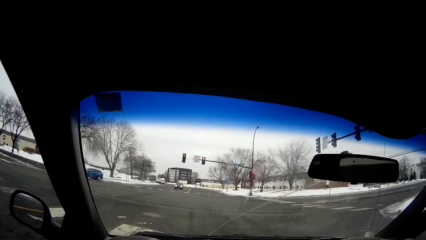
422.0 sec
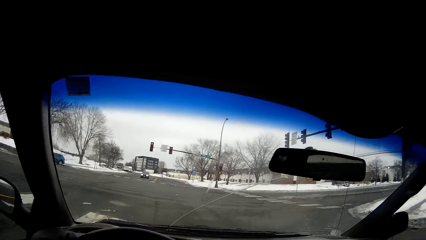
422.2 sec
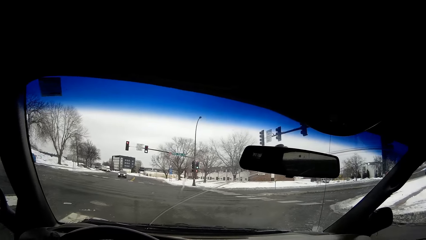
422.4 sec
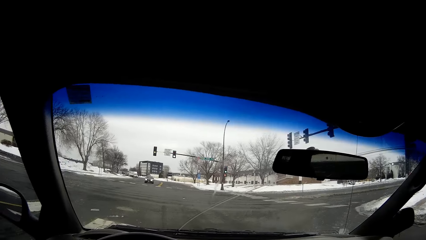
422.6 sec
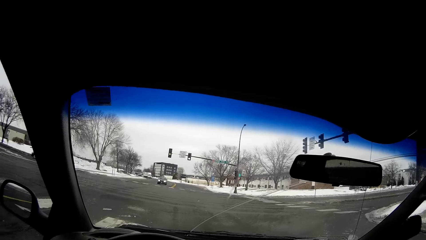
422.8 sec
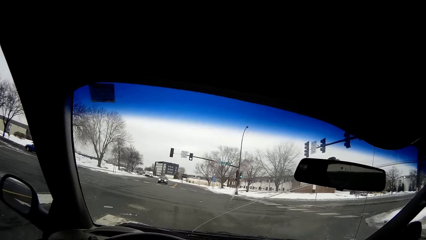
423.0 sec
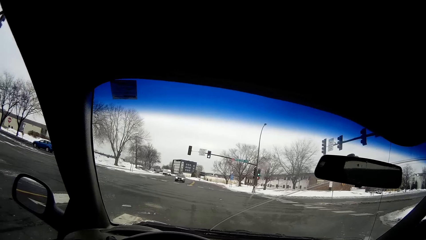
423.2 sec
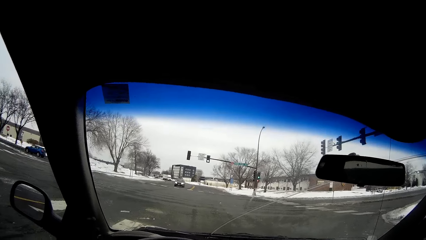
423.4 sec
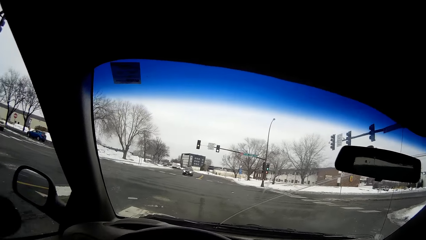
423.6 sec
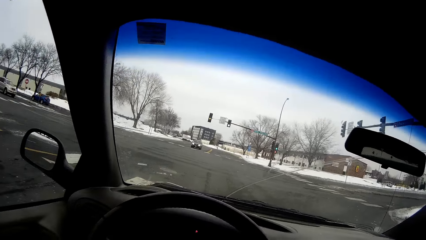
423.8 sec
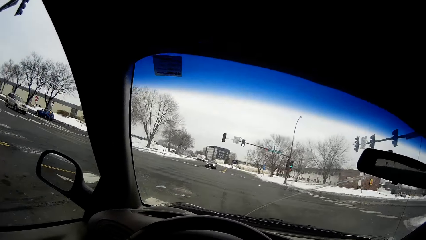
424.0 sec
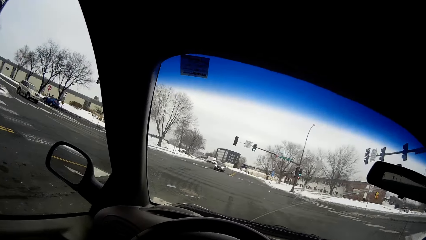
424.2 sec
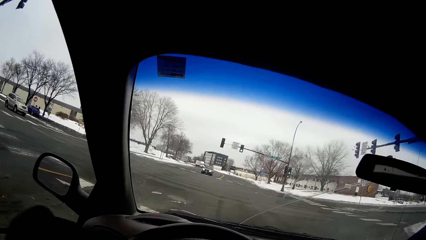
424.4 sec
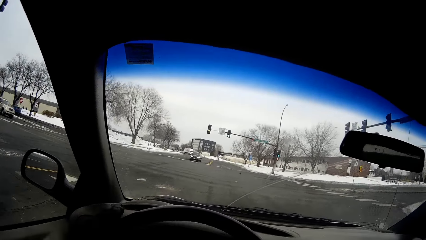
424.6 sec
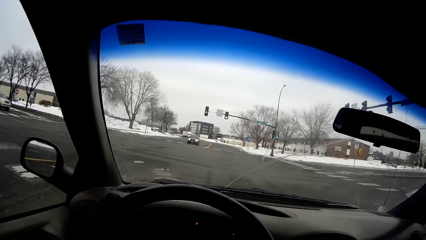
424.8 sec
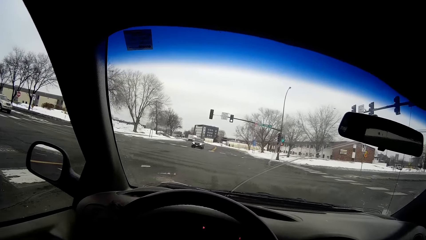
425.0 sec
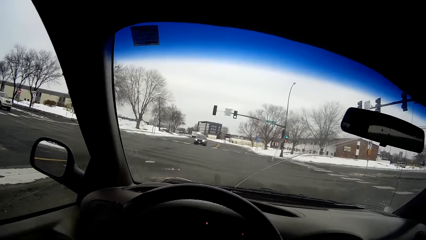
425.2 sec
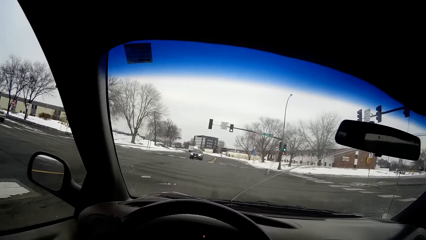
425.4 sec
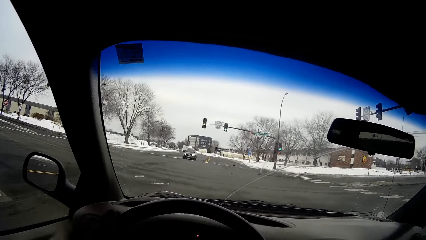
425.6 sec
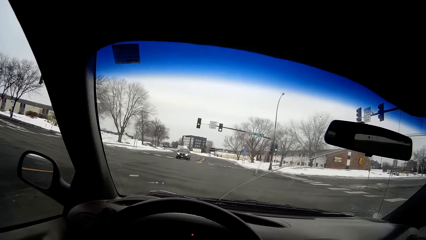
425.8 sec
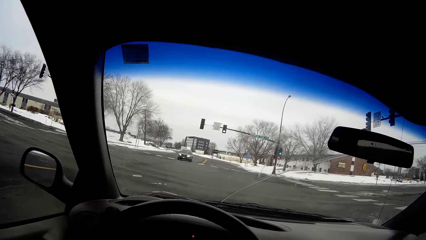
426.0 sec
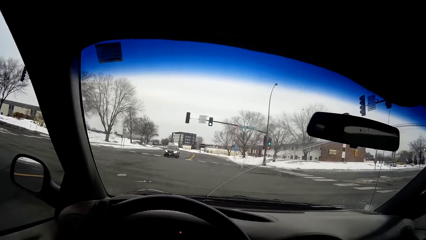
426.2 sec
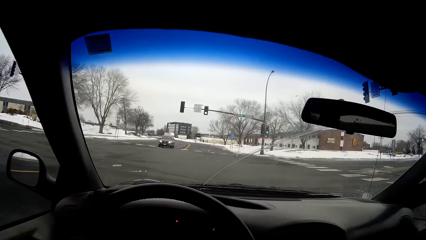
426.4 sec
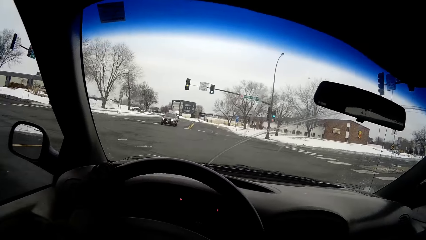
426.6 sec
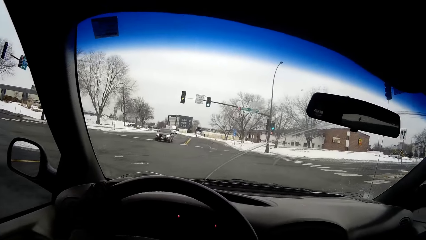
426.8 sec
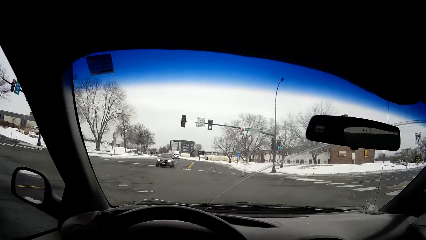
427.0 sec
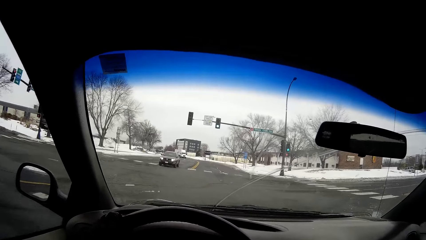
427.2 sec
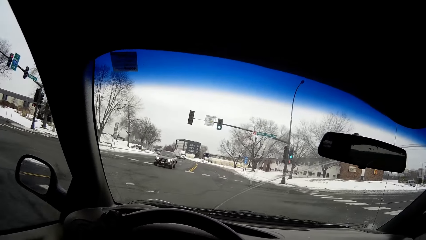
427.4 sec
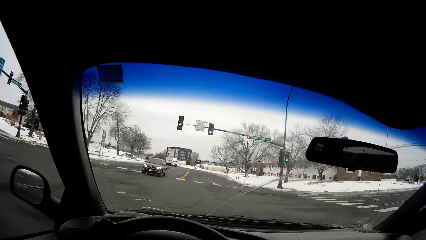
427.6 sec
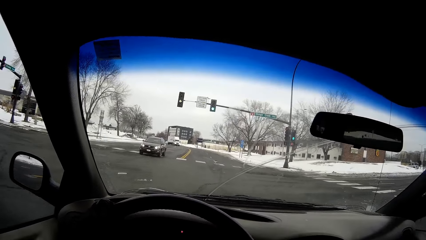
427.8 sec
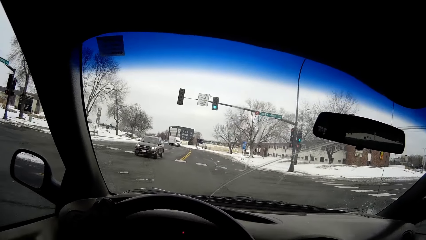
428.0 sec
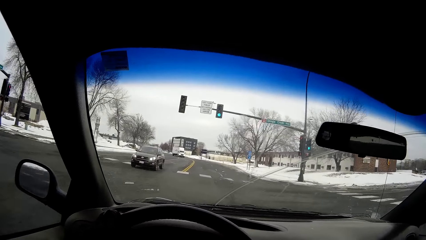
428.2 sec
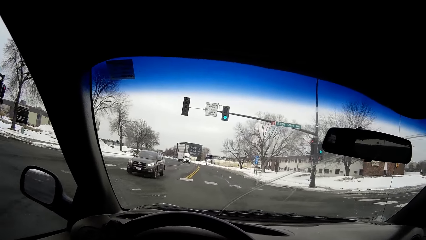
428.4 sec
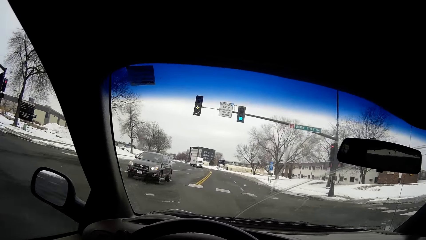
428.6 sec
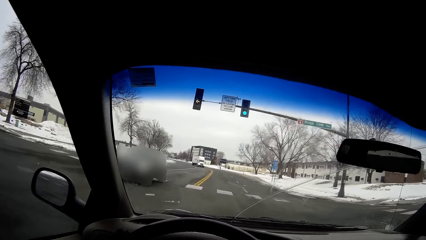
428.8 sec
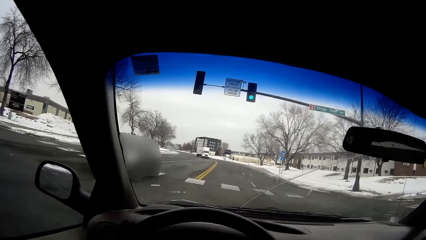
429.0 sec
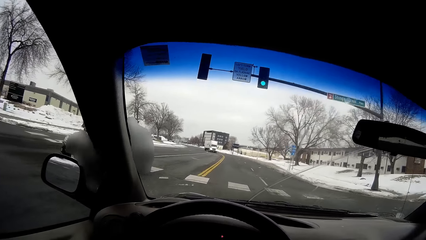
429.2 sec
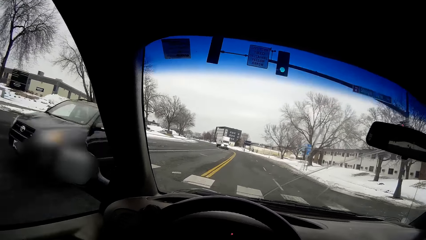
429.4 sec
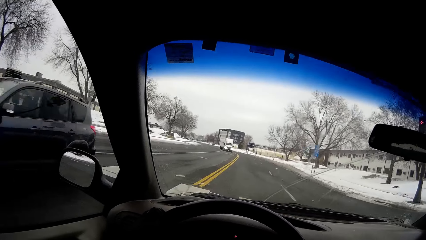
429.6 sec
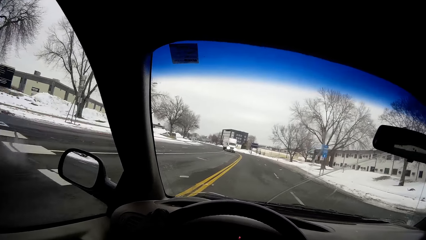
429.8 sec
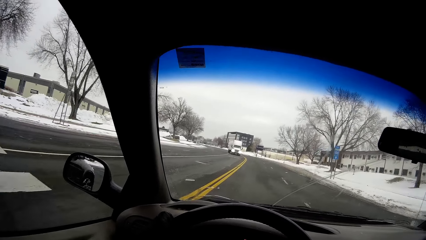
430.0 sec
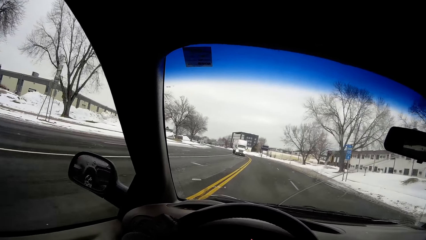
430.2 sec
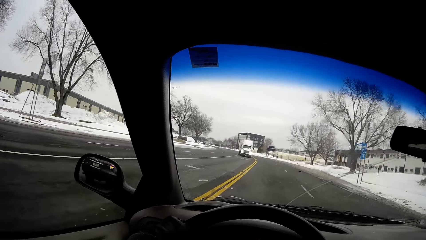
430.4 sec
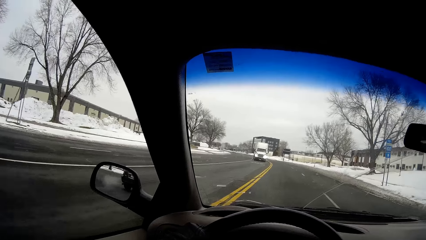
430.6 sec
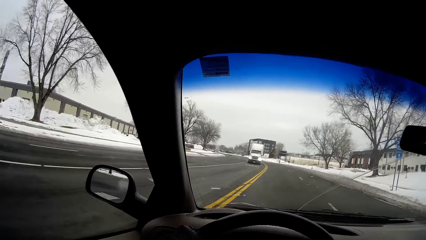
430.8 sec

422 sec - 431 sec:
The camera wearer holds the steering wheel. They drive the car with both gloved hands on the car steering.

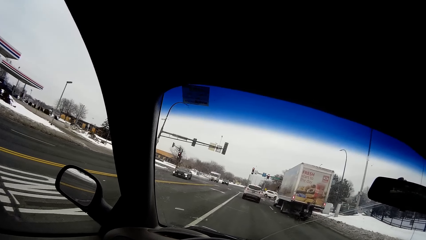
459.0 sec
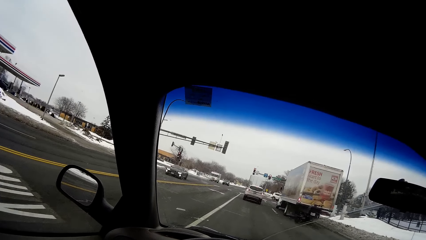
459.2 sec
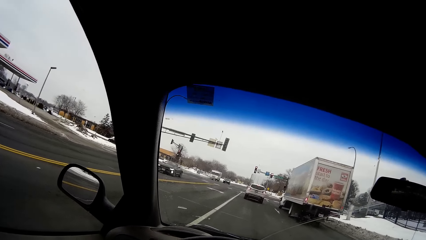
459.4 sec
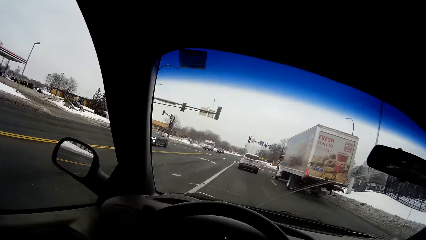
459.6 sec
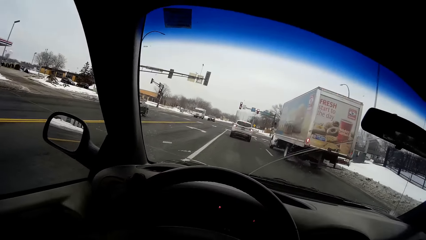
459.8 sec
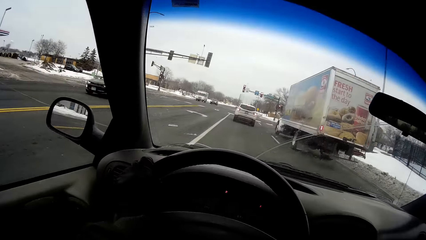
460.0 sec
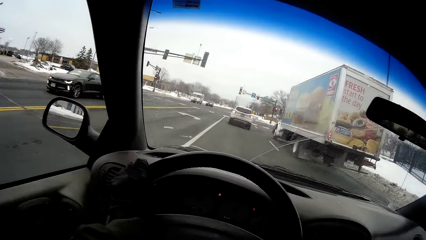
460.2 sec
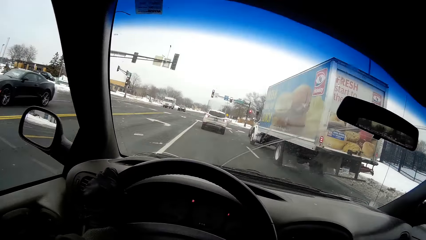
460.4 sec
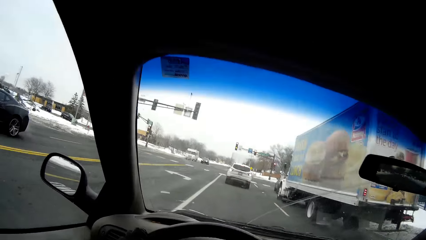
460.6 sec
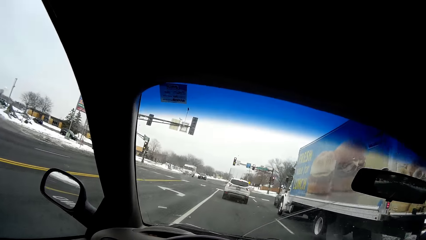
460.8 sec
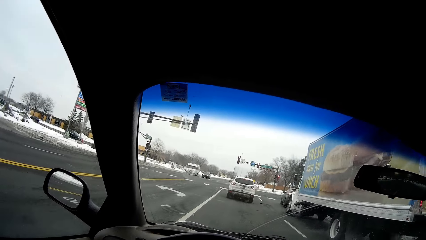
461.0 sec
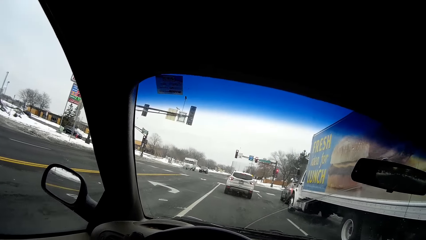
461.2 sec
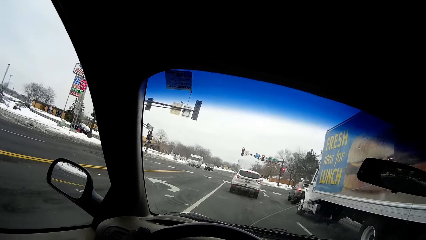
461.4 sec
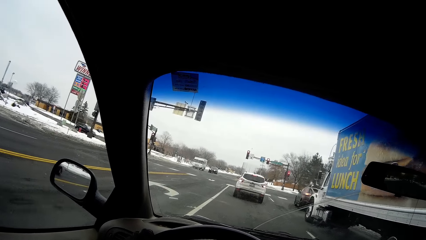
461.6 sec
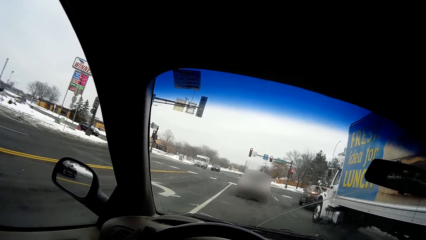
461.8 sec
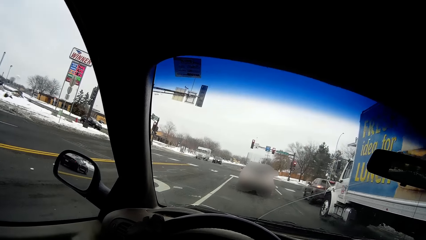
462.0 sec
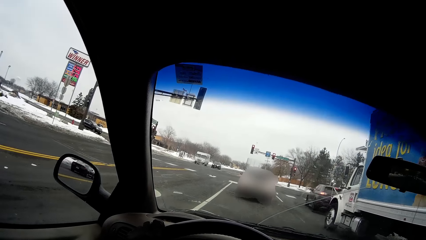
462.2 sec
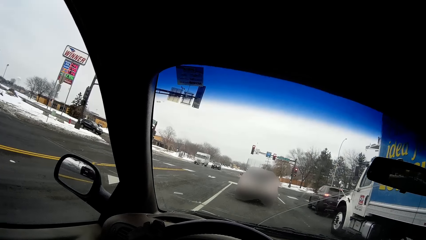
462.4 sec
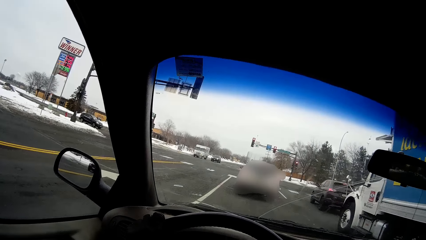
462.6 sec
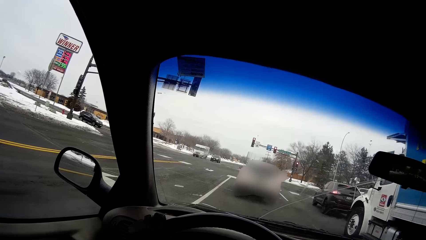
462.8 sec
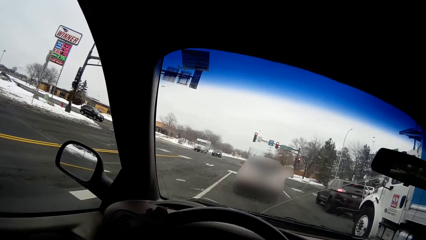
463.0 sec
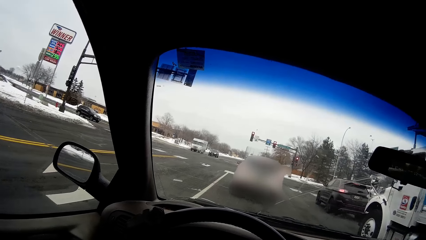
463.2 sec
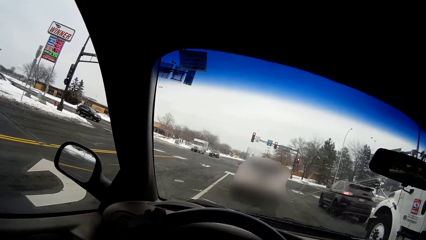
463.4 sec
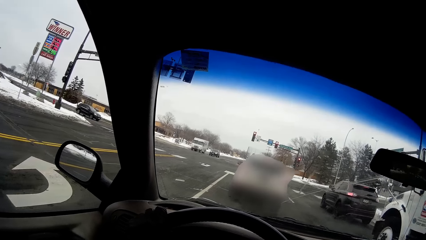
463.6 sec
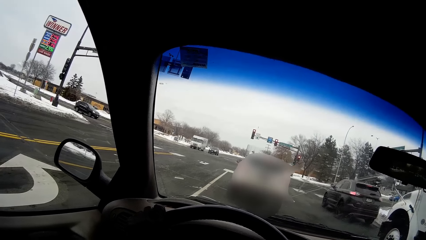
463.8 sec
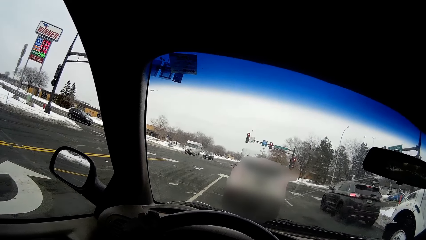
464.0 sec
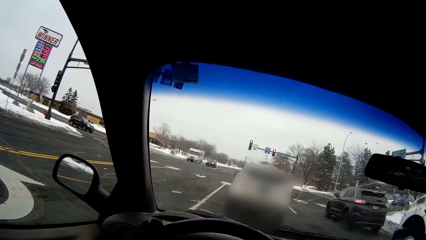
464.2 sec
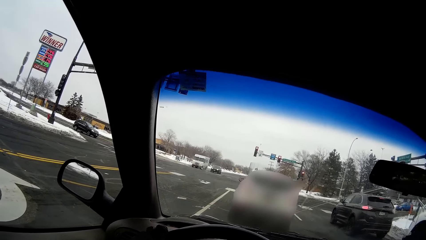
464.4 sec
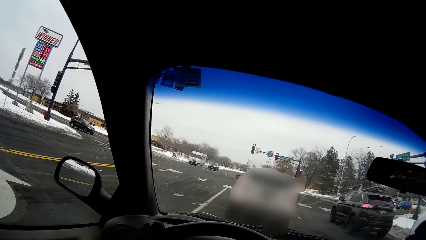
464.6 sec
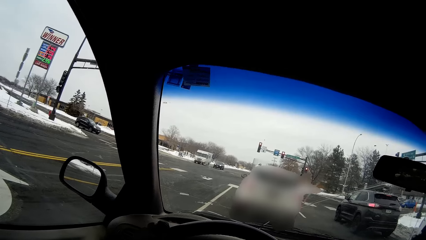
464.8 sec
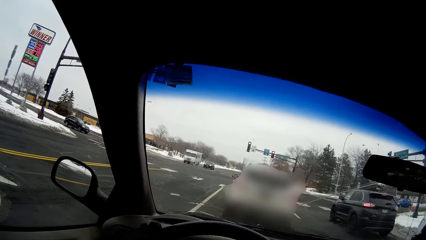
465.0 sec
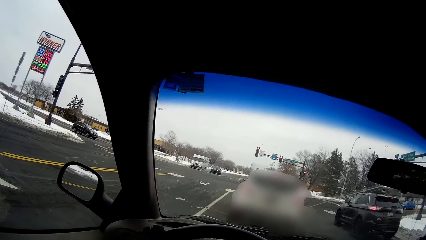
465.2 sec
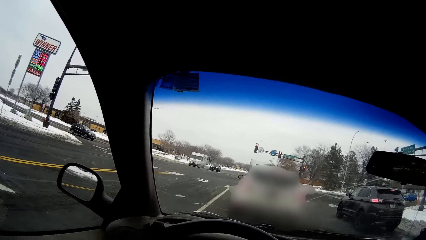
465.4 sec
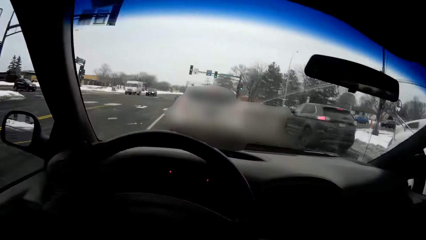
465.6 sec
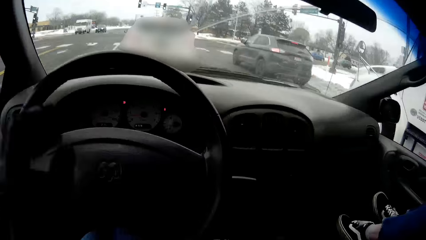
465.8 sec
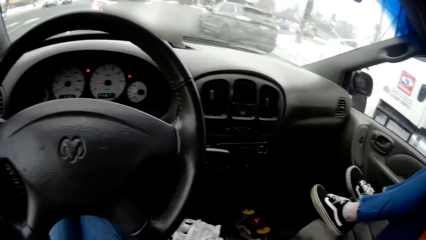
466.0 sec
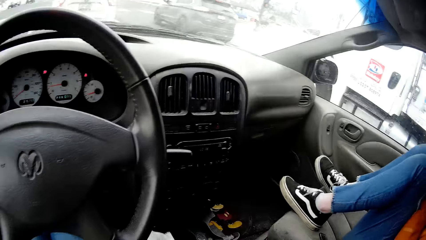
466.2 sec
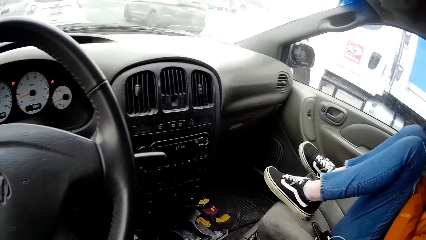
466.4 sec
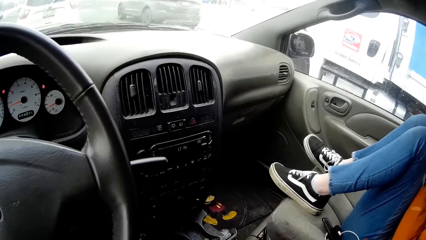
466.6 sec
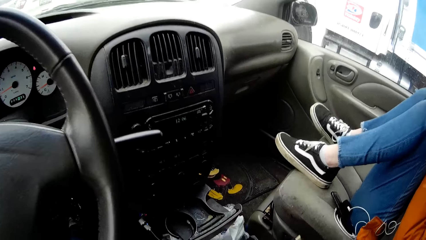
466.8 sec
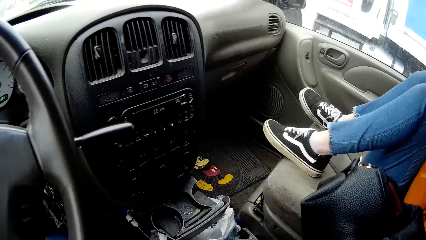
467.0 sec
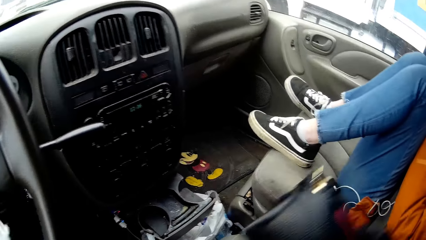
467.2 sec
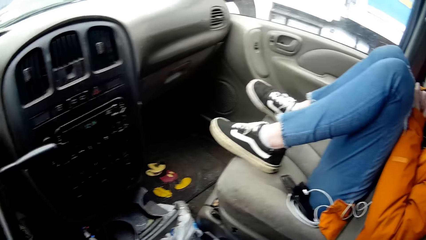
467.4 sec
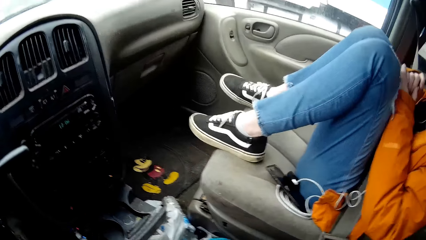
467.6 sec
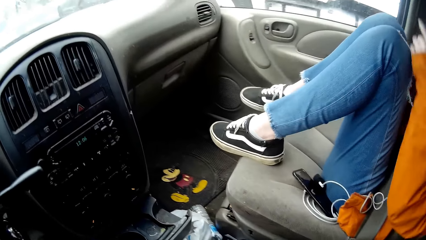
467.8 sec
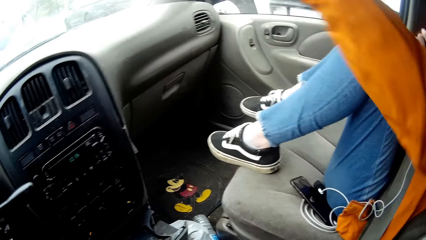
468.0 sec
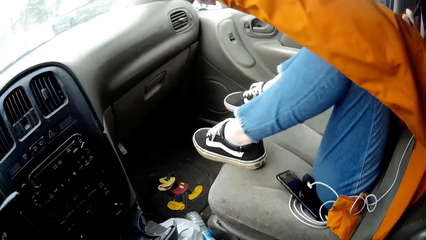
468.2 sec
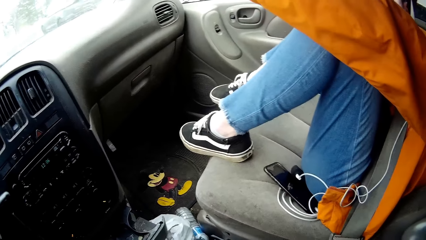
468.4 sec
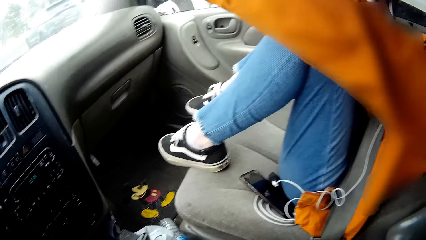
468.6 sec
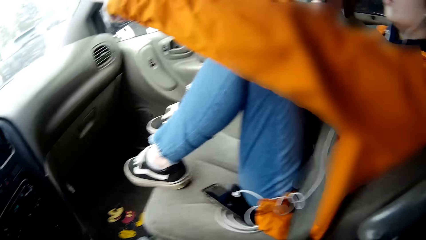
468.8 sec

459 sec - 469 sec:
The camera wearer stops the car. She lifts a bag in the car with her gloved right hand. The woman points towards a traffic light with her left hand finger.
